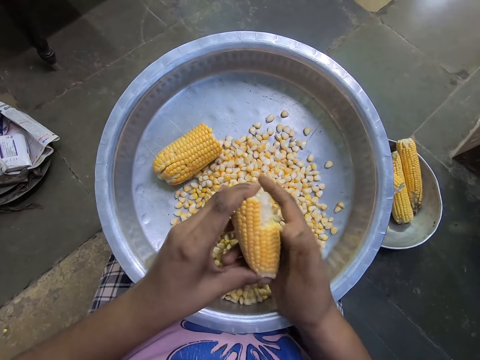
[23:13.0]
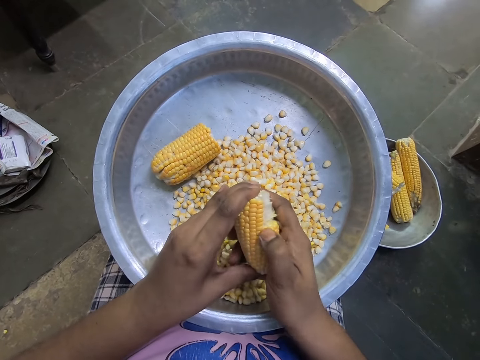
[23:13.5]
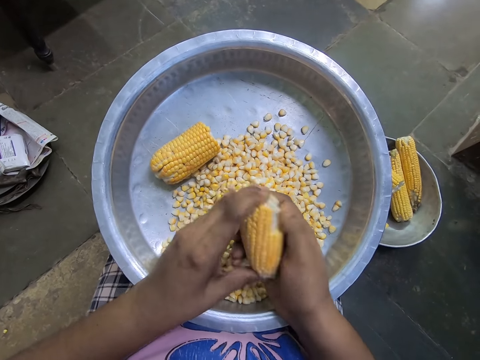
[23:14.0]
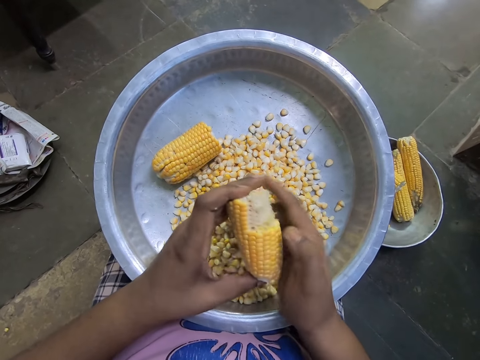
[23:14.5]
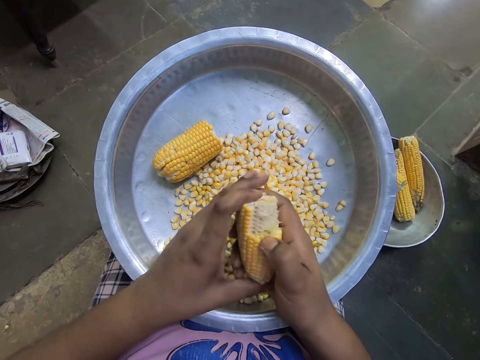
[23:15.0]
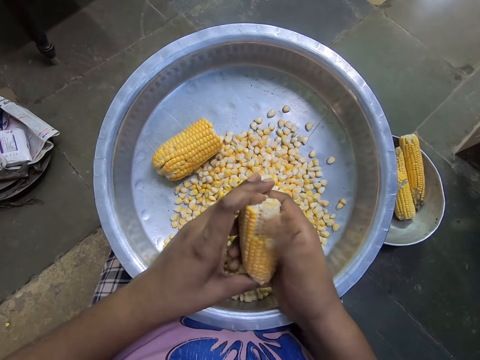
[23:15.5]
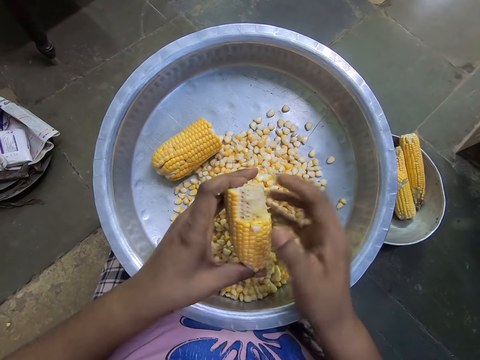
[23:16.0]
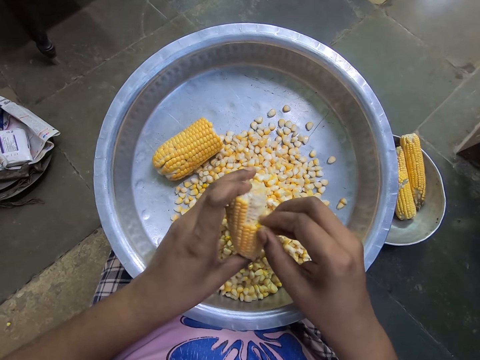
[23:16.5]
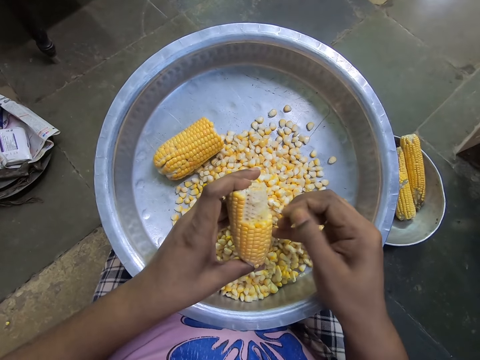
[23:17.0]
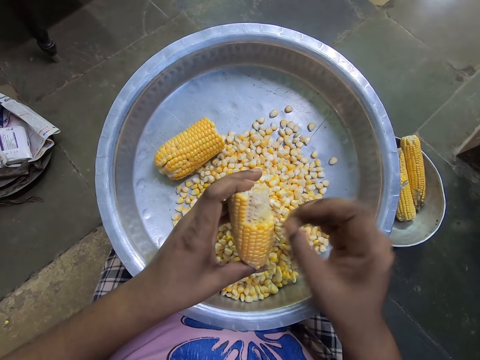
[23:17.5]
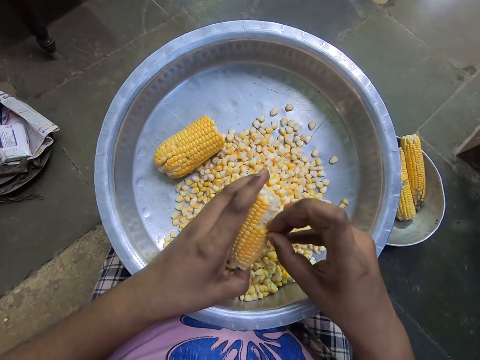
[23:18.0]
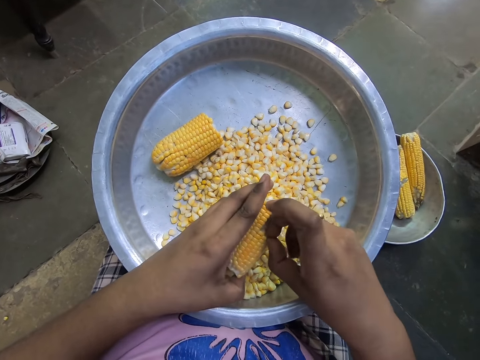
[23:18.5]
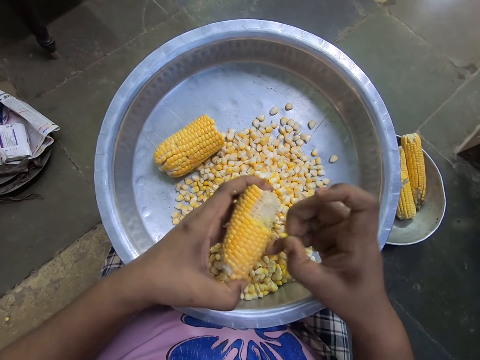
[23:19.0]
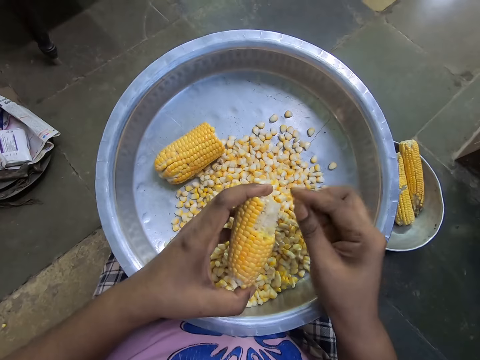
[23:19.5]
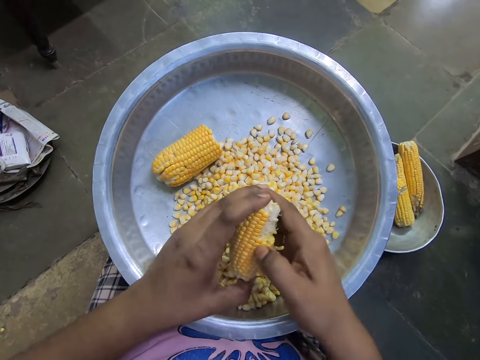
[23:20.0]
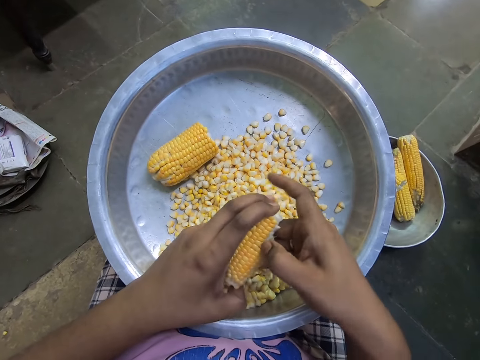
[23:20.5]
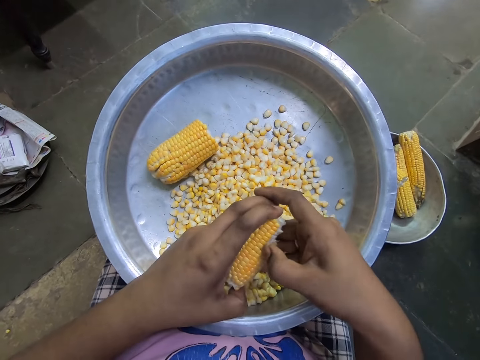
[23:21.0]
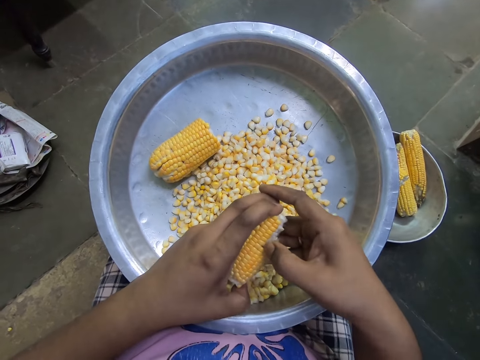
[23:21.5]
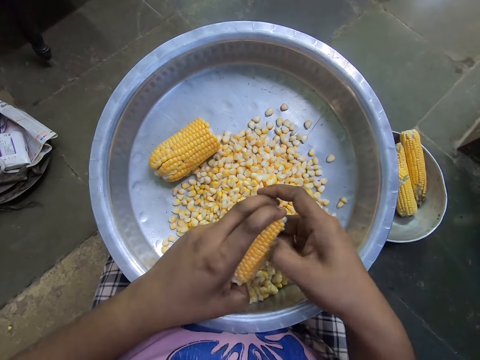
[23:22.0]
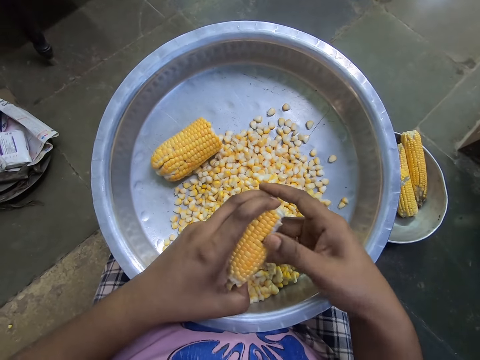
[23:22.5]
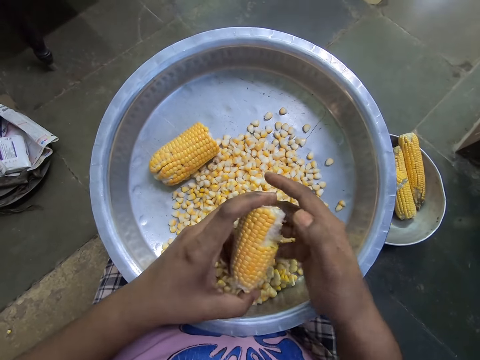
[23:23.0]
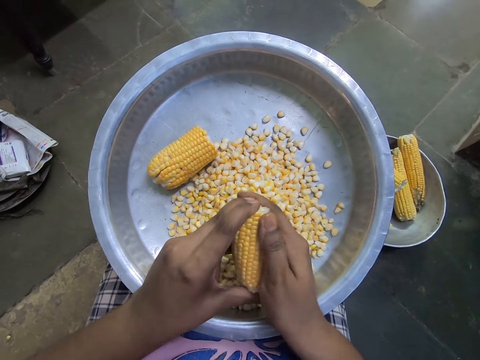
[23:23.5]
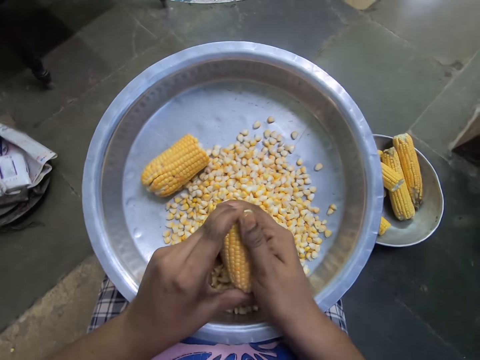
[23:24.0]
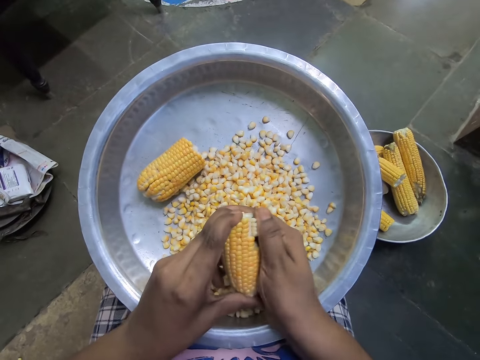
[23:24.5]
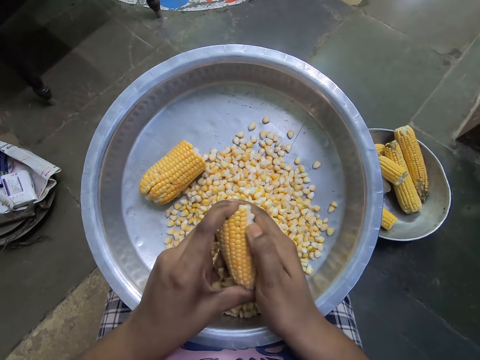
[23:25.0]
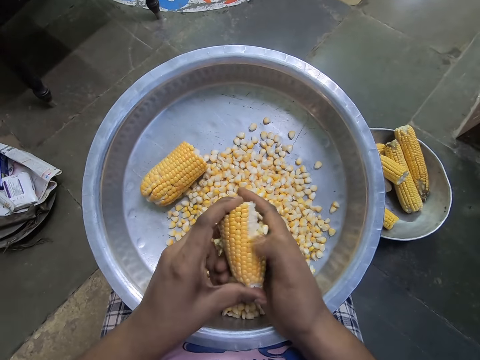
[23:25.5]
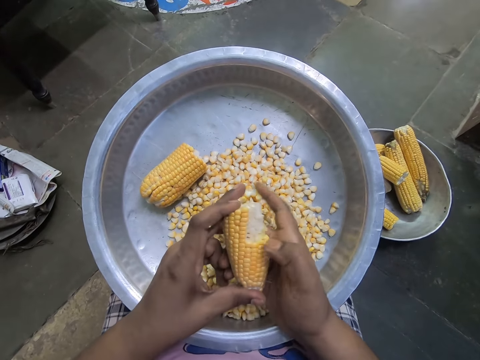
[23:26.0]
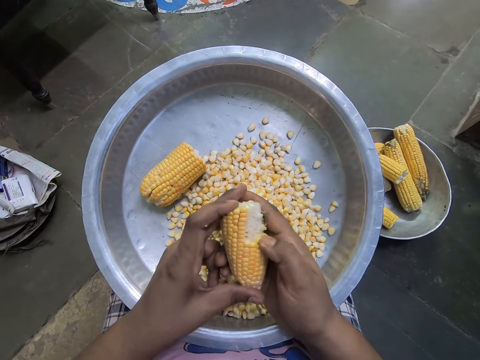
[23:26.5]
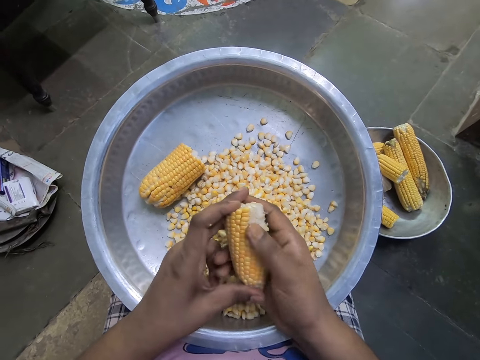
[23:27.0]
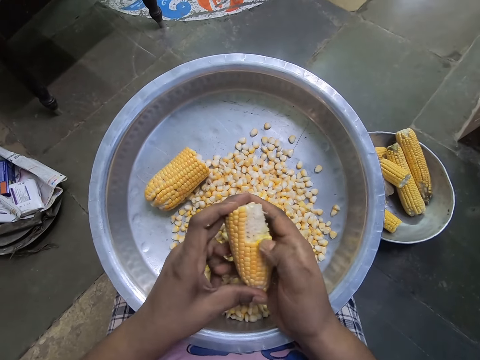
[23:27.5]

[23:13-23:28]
The camera wearer removes maize from the corn repeatedly.

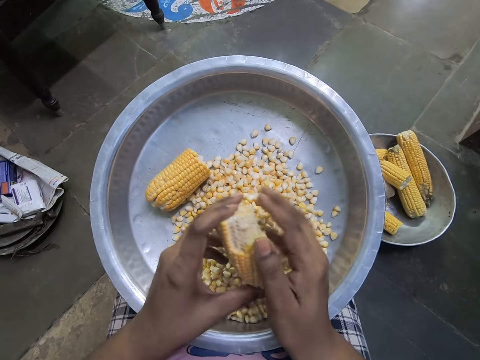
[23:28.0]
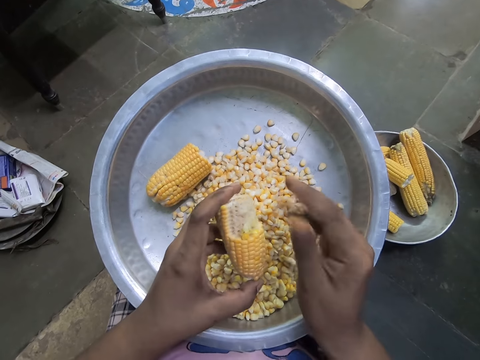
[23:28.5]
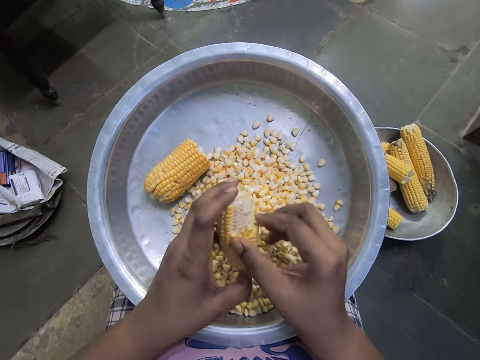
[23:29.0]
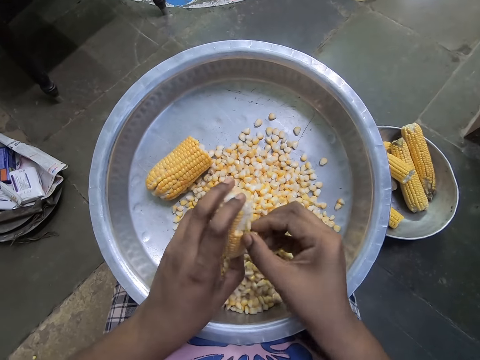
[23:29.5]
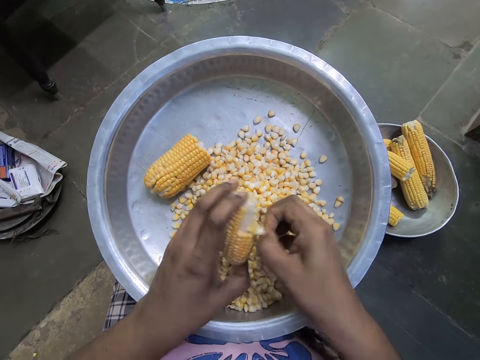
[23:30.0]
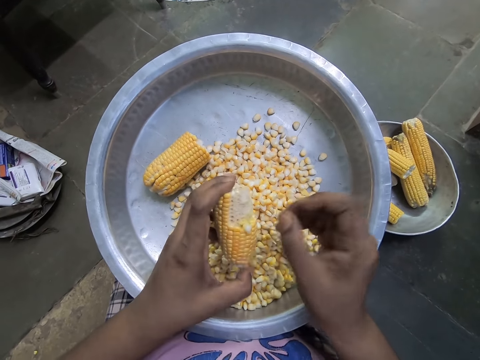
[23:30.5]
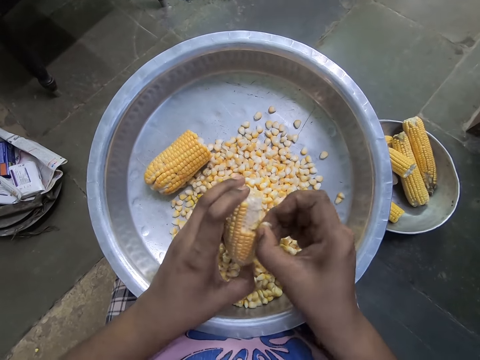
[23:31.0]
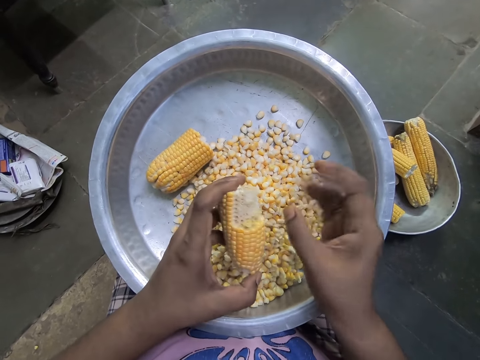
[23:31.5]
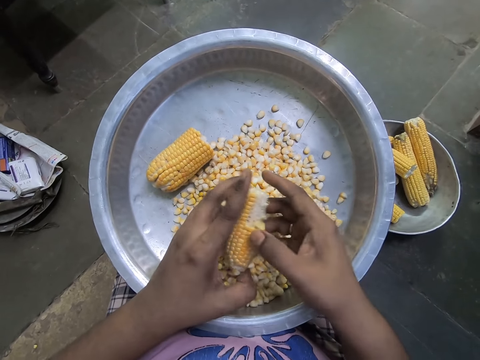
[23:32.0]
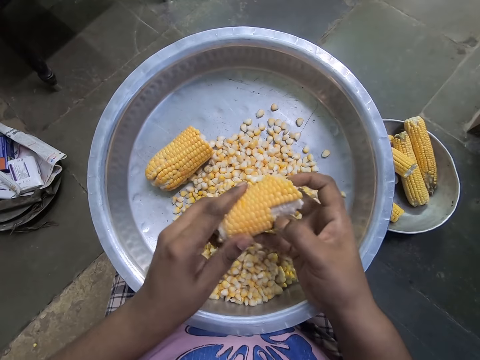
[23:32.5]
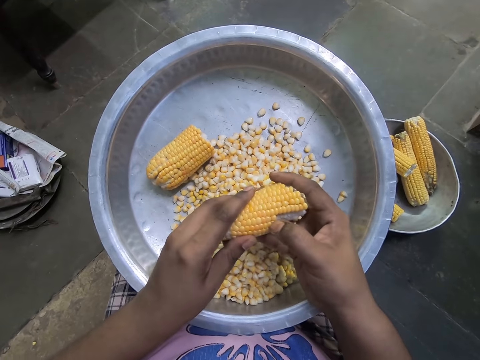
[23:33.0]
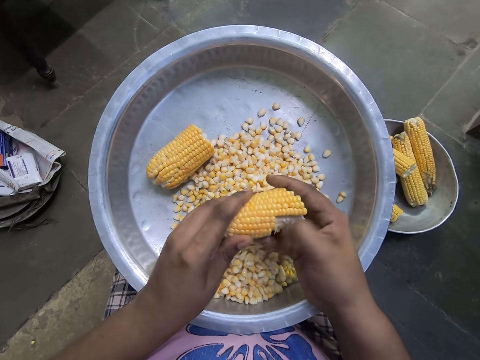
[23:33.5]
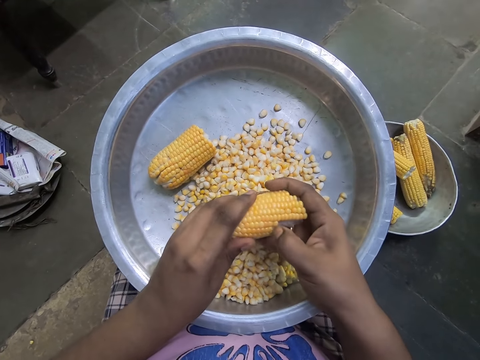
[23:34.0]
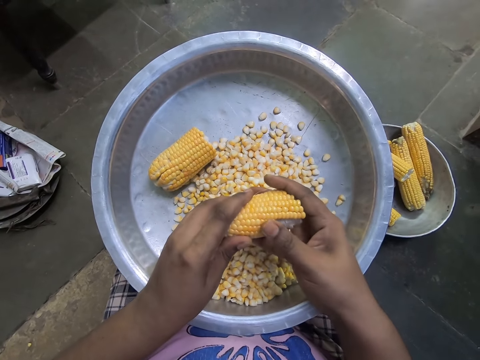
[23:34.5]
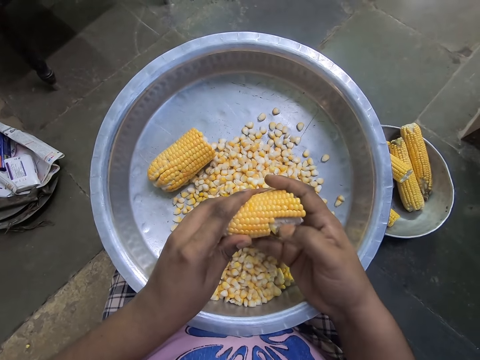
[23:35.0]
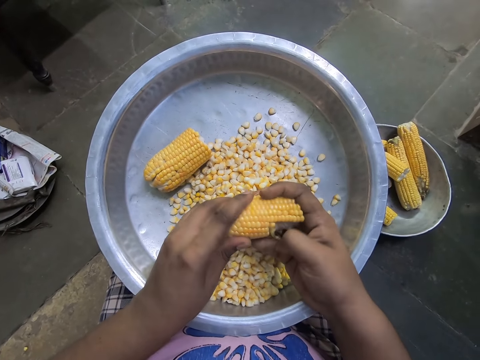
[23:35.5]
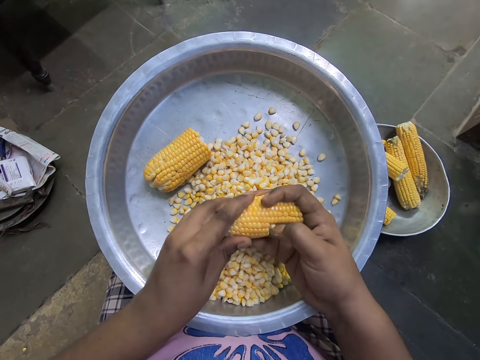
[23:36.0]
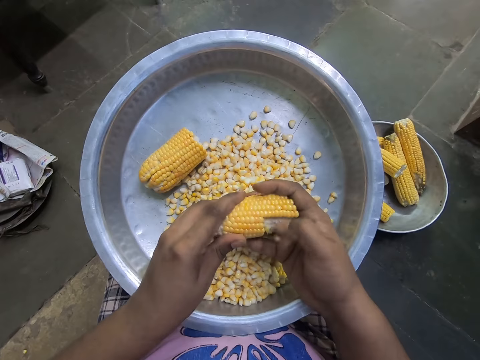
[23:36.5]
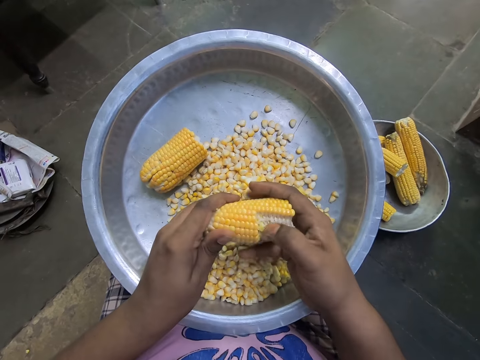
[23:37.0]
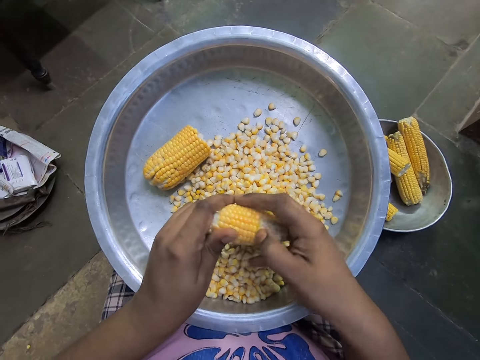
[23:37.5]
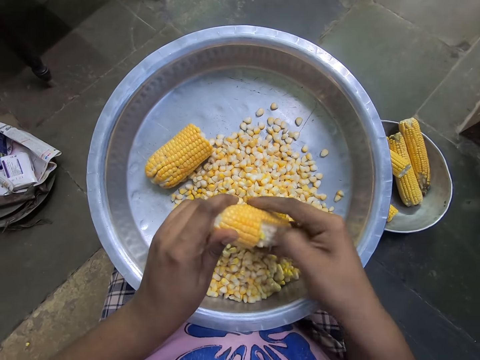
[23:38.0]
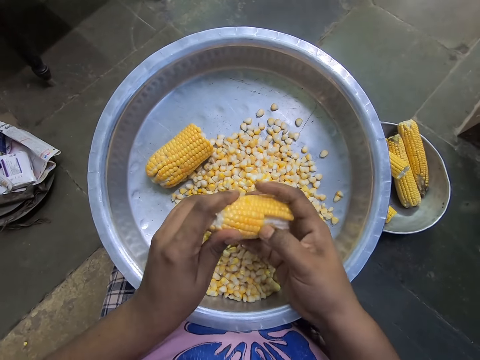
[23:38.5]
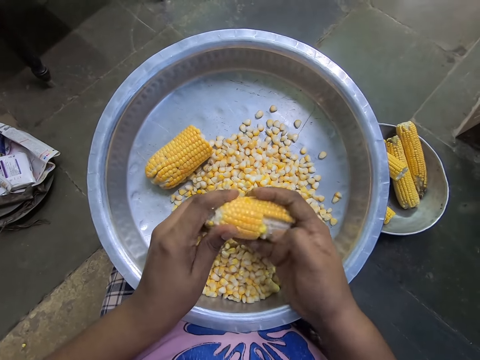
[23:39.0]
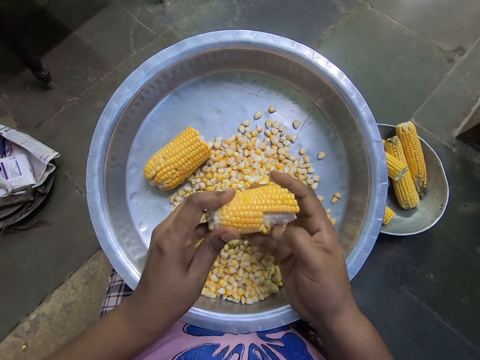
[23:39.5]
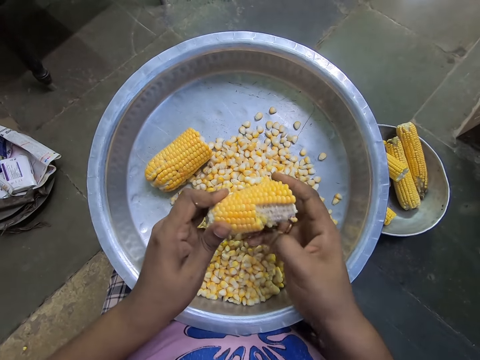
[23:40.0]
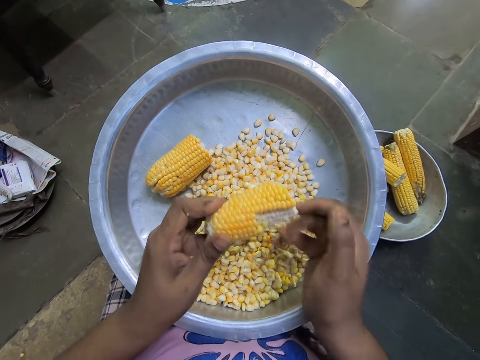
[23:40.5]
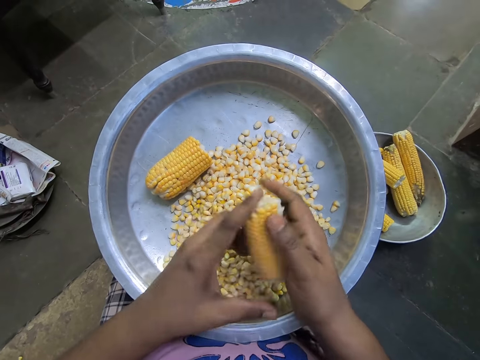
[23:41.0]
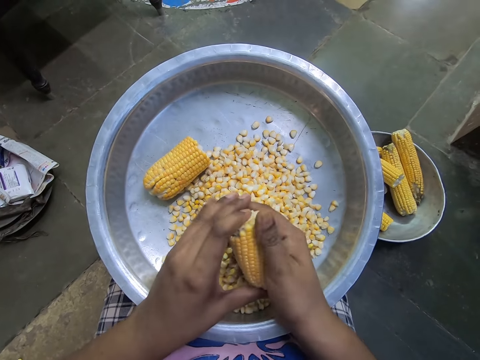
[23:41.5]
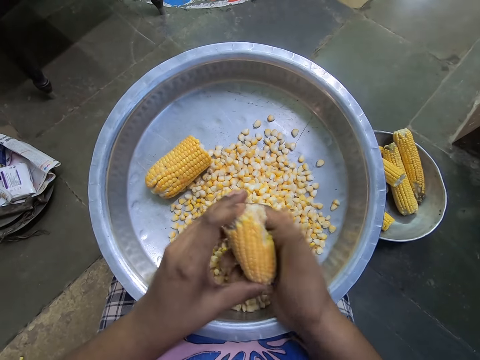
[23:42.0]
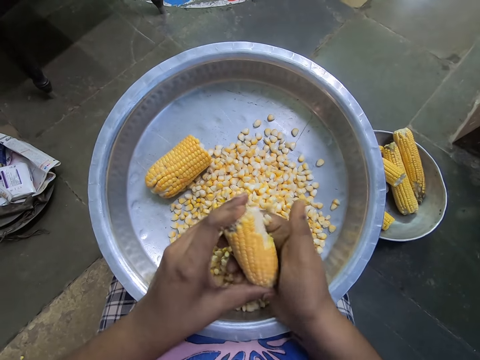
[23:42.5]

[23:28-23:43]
The camera wearer removes maize from the corn repeatedly.
